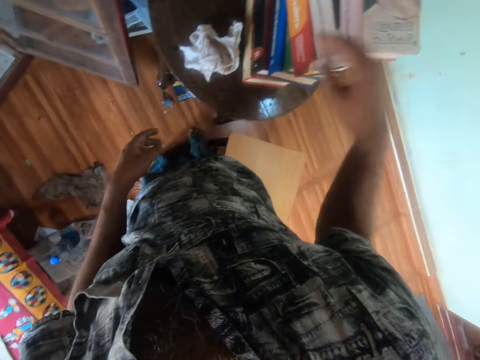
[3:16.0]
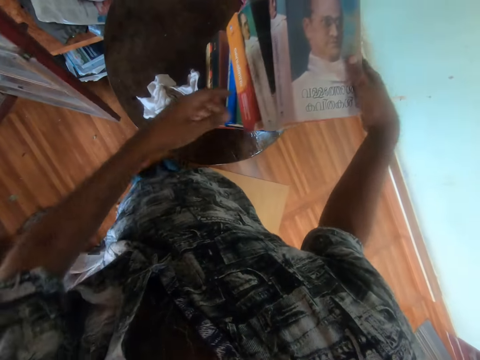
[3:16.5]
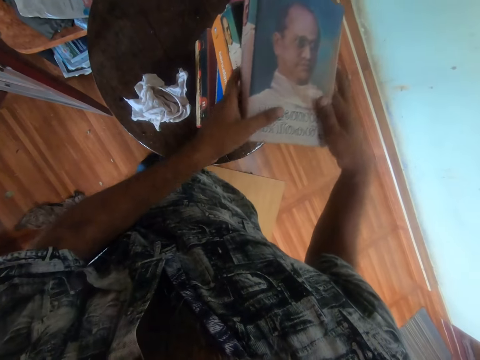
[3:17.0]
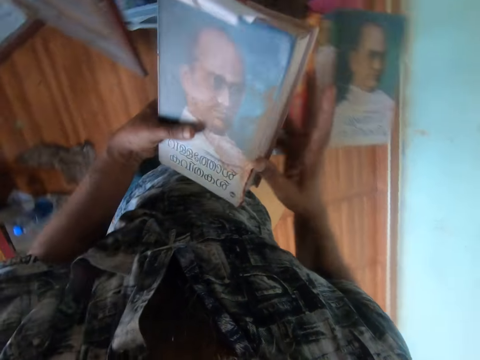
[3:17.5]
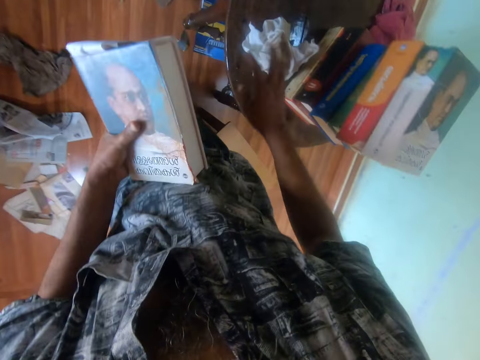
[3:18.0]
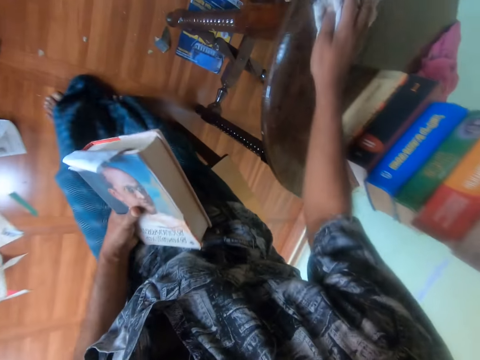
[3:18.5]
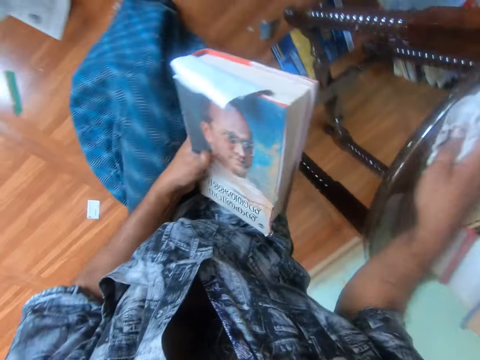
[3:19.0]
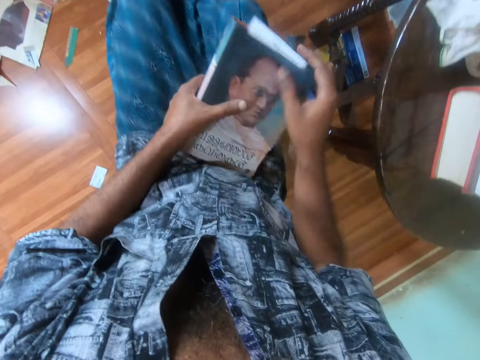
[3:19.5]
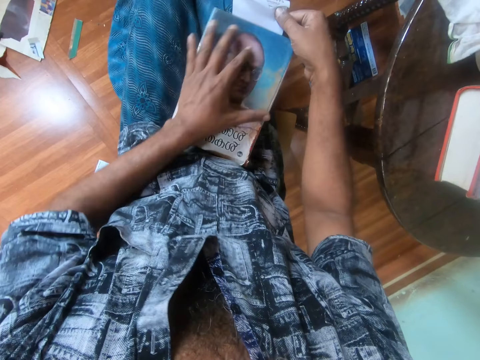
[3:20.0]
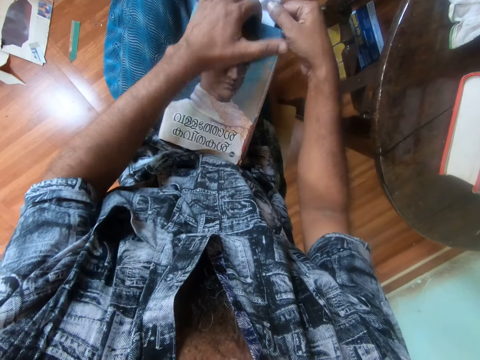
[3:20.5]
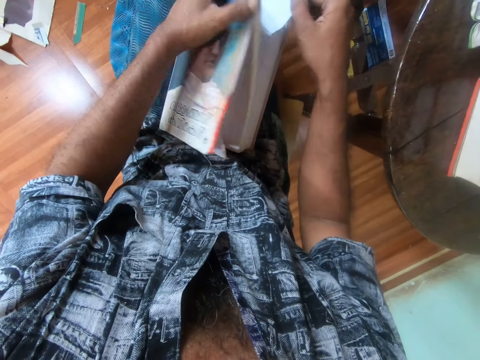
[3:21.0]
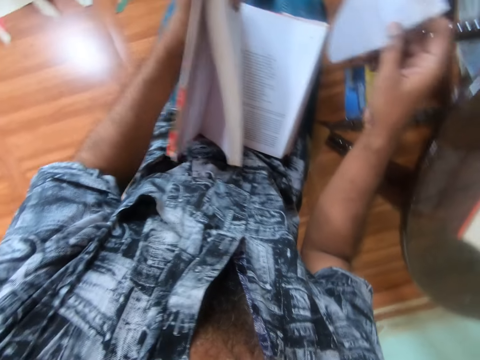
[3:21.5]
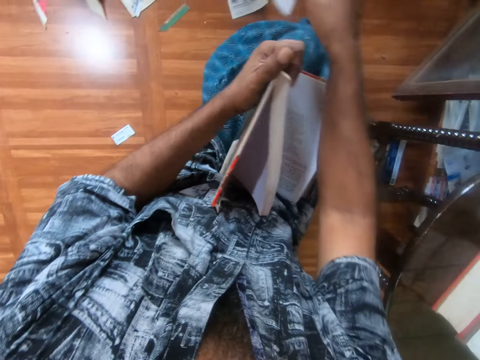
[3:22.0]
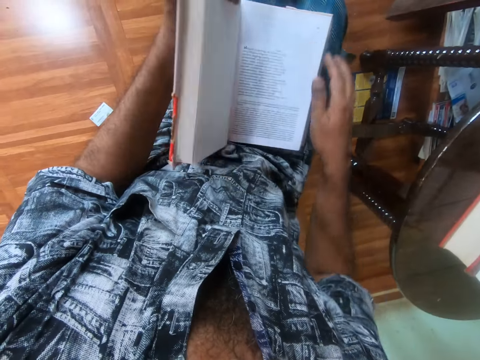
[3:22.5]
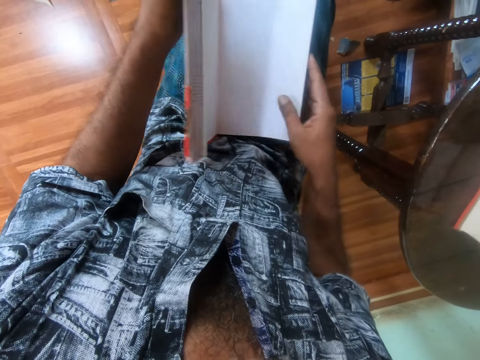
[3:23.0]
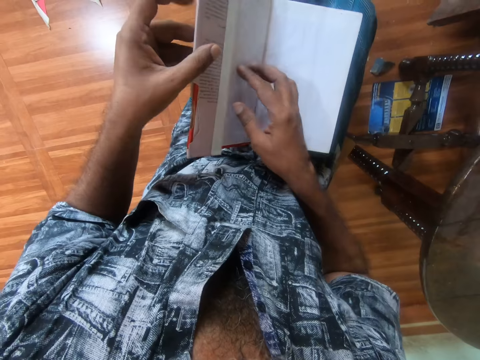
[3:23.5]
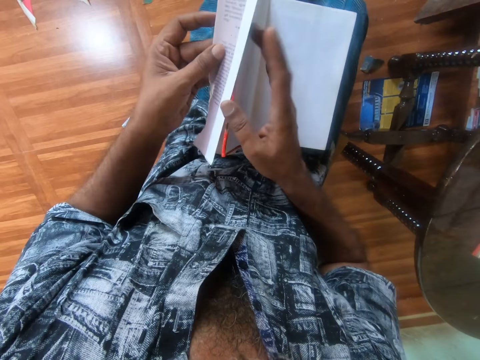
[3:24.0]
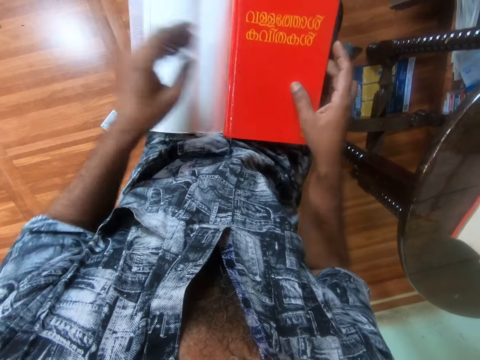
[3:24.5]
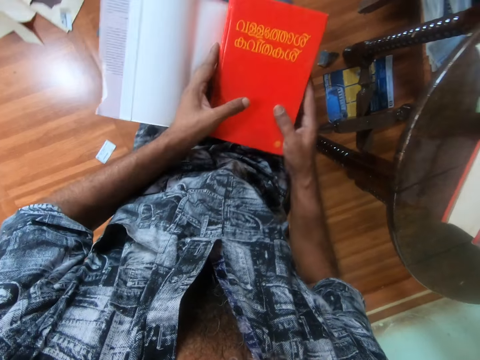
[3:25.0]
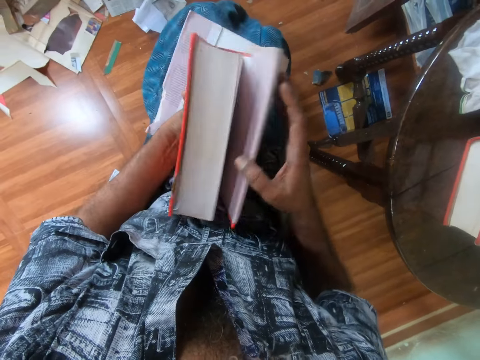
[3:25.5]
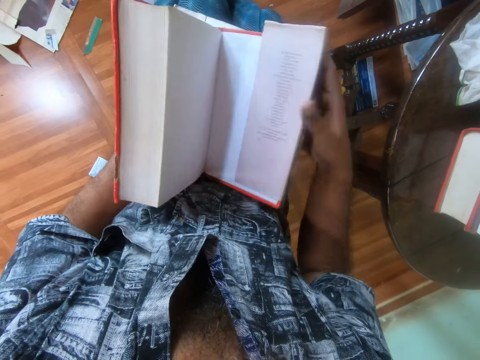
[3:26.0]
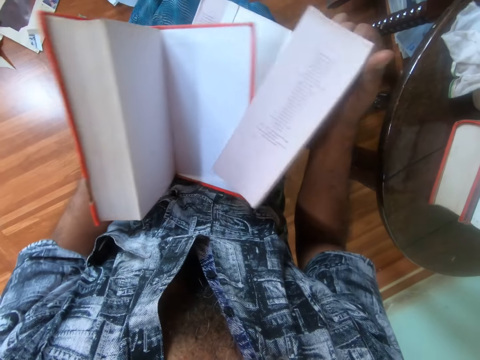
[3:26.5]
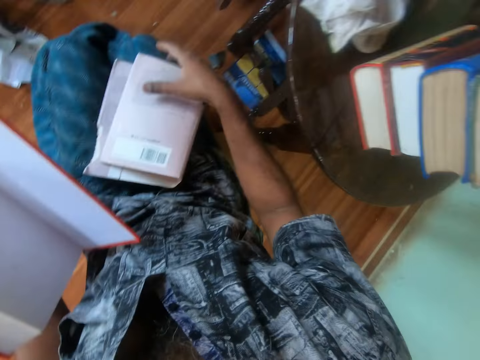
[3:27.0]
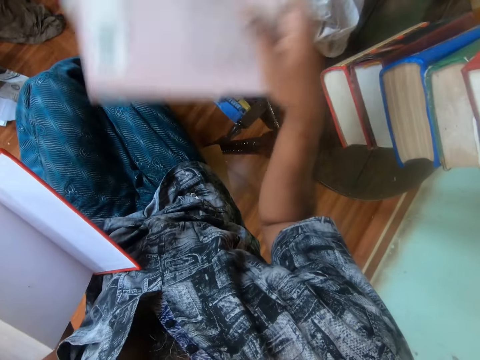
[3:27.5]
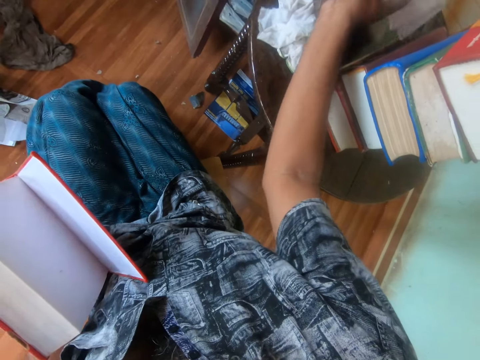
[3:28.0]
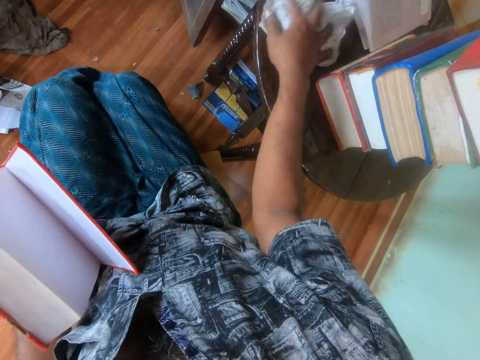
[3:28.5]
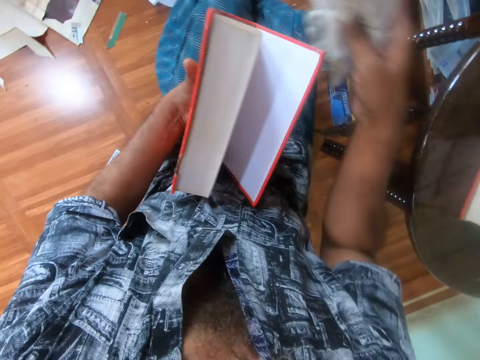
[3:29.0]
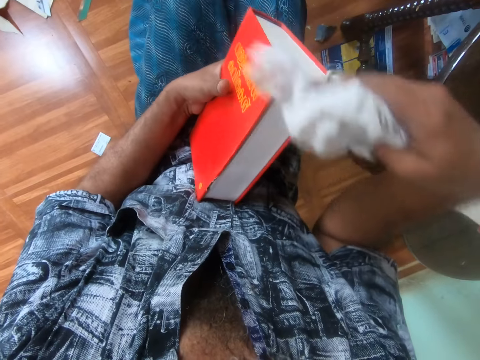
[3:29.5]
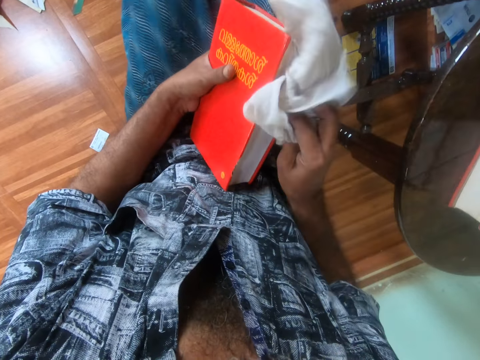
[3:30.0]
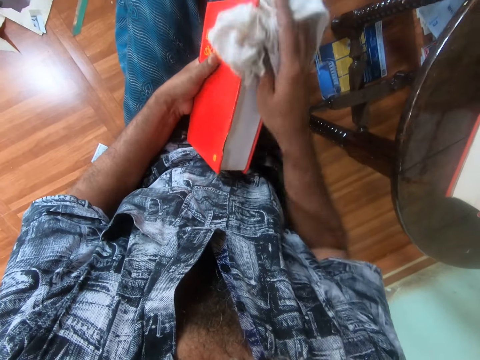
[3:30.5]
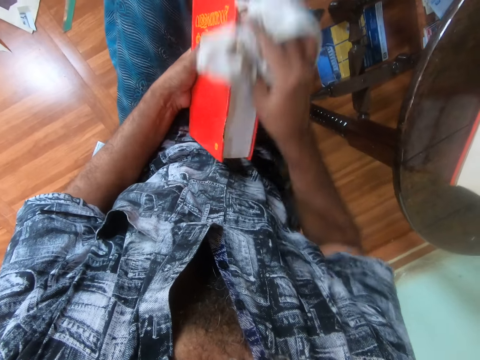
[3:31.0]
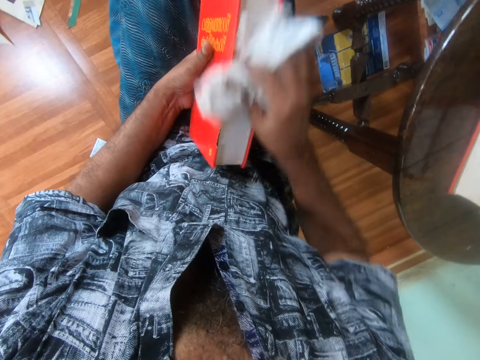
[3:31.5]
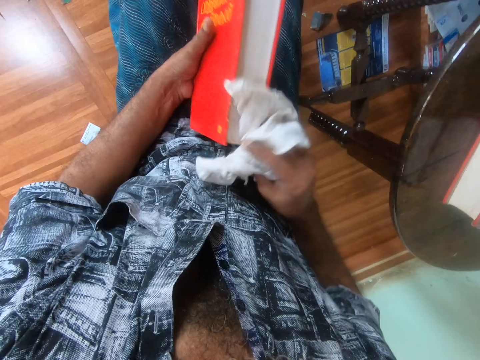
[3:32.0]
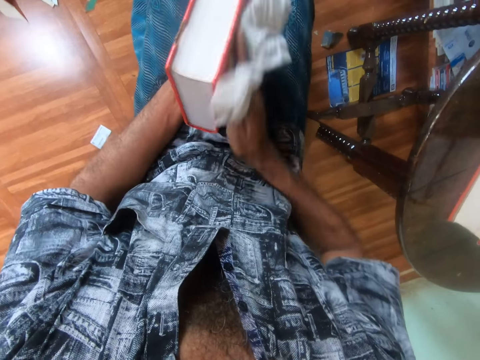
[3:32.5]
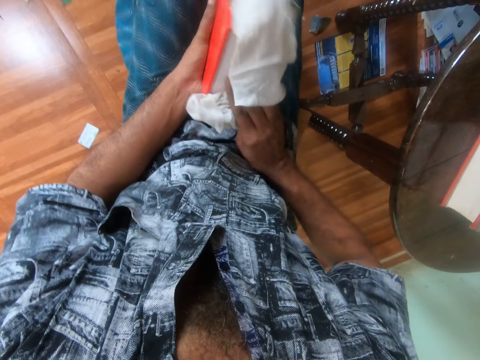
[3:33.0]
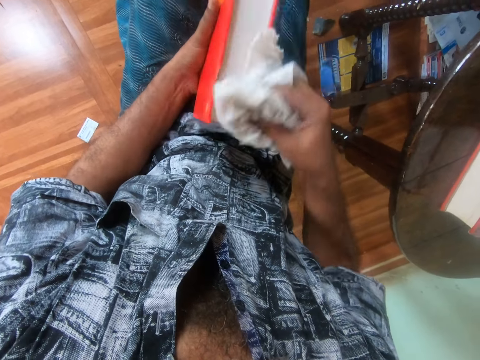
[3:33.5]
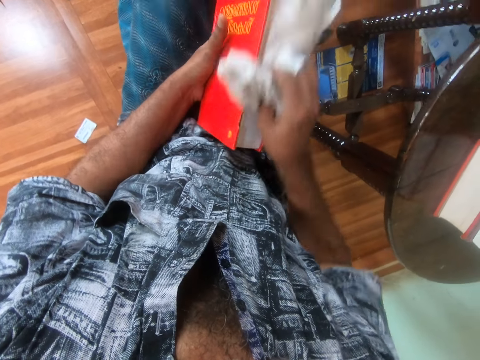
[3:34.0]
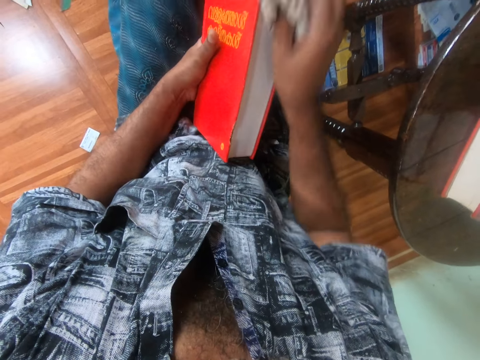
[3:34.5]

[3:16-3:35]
The camera wearer picks up a book from a pile of books from the table with both hands. He holds the book with his left hand. He cleans the table with the cloth in his right hand. He sits on the stool. He opens the book with his left hand. He removes a piece of paper from the book with his right hand. He throws the piece of paper on the floor with his right hand. He closes the book with his left hand. He opens a flap of the case wrap of the book with his left hand. He raises the book from his lap with both hands. He passes the book in both hands to his left hand. He opens the back cover of the book in his left hand with his right hand. He removes the case wrap from the book with his right hand. He places the case wrap on his lap with his right hand. He picks up the case wrap from his lap with his right hand. He drops the case wrap on the table with his right hand. He picks up the cloth from the table with his right hand. He cleans the book with the cloth in his right hand.

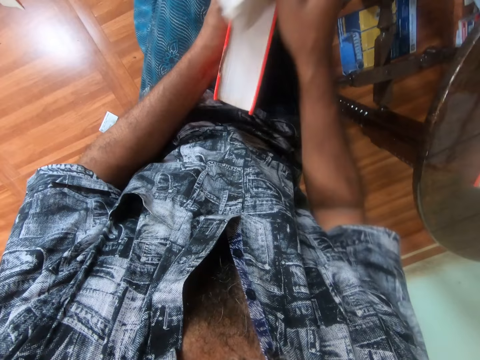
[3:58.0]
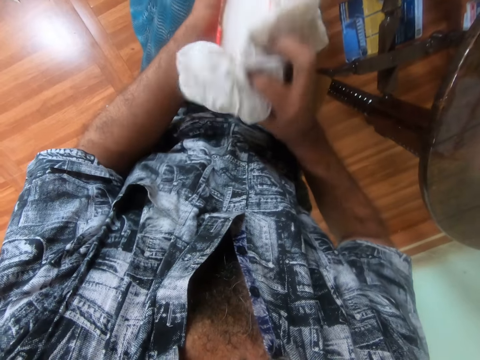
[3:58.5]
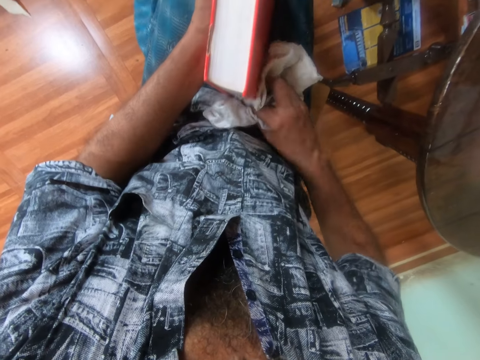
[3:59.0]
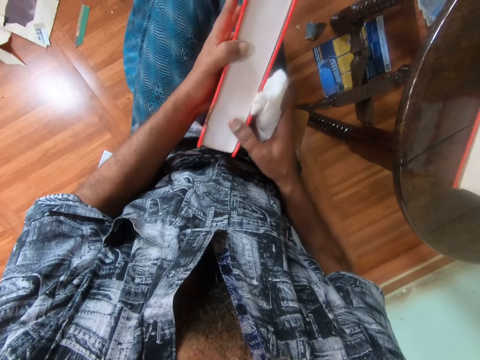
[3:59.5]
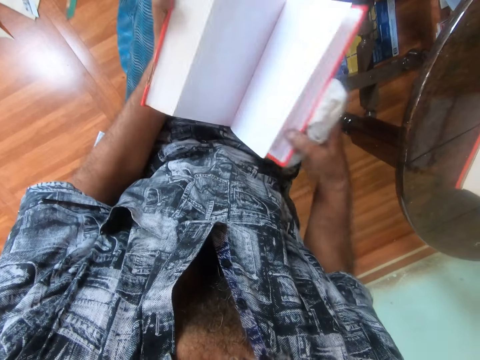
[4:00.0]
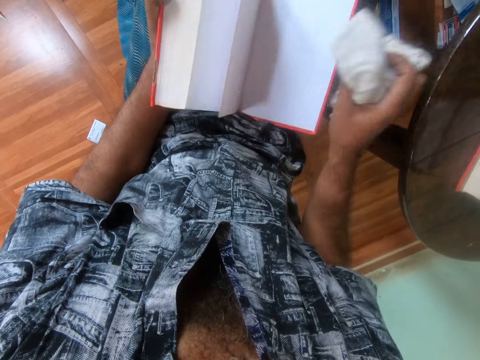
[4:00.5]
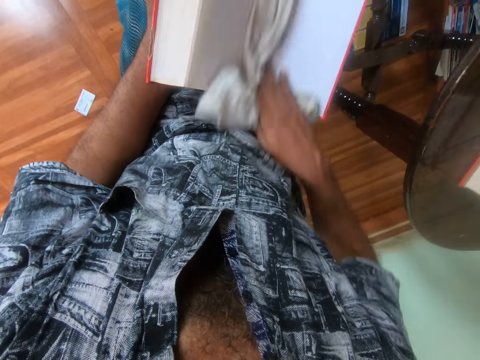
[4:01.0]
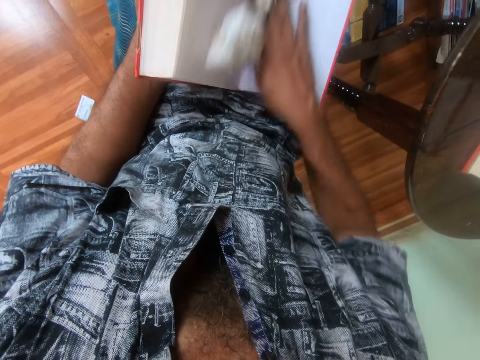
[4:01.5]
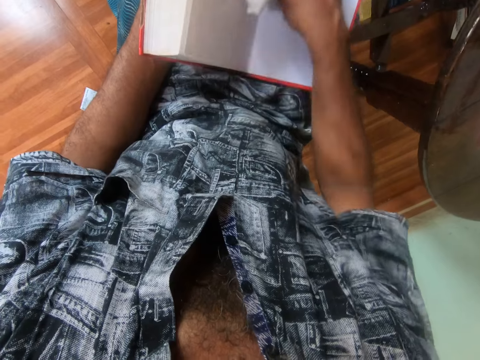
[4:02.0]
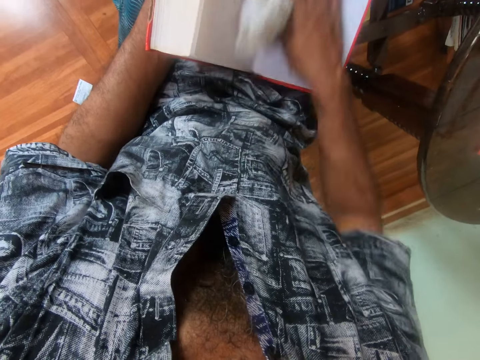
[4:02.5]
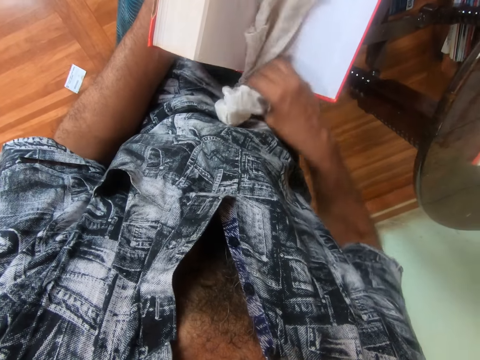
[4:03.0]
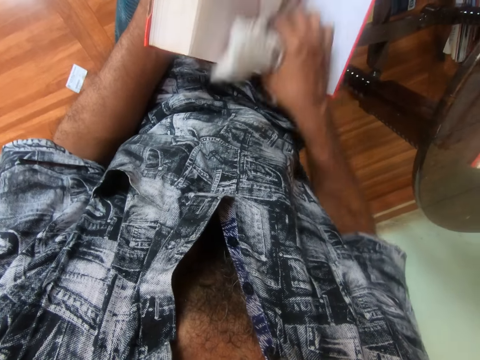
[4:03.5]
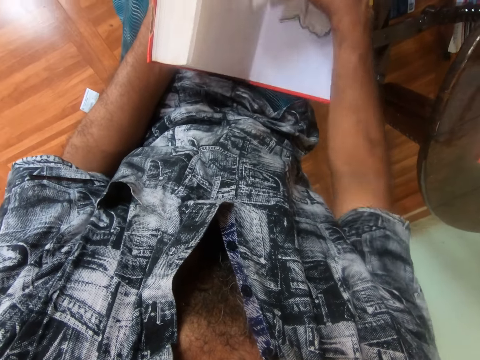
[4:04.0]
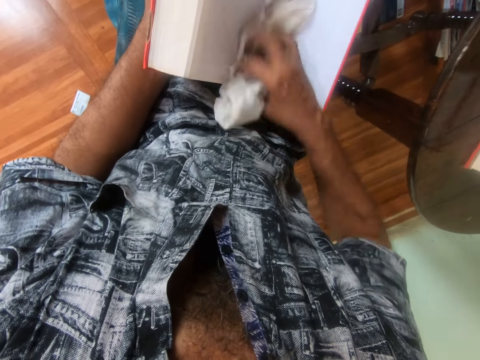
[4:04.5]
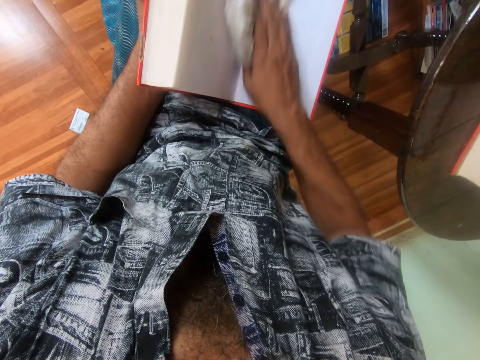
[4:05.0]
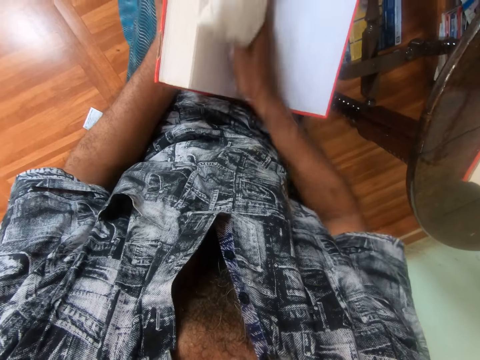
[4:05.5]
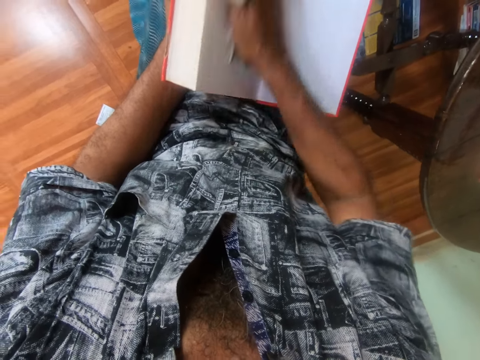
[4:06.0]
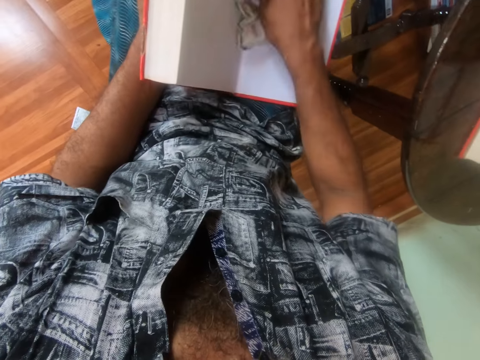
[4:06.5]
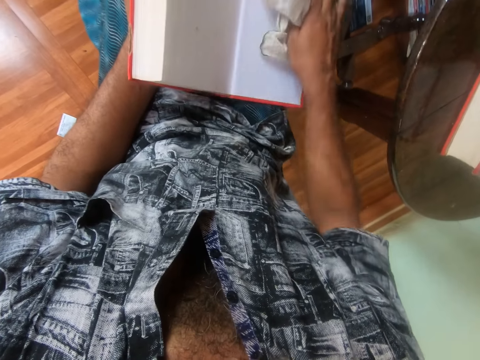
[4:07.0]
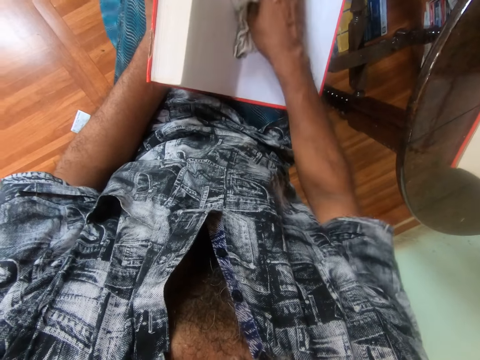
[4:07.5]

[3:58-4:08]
The camera wearer opens the back cover of the book with his right hand. He cleans the book with the cloth in his right hand.
